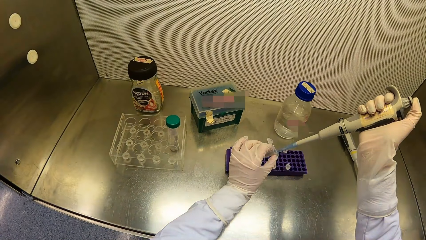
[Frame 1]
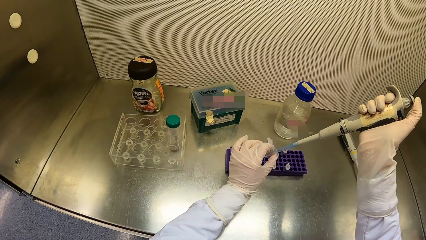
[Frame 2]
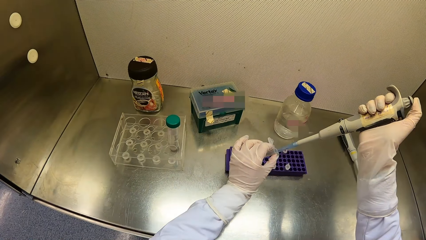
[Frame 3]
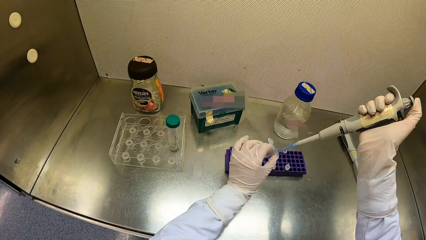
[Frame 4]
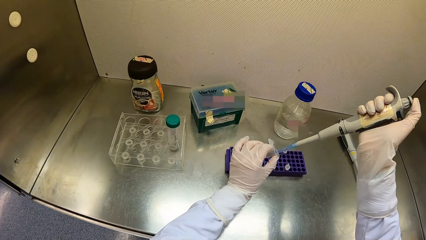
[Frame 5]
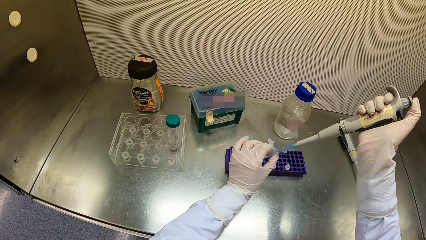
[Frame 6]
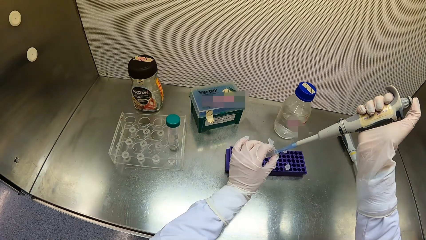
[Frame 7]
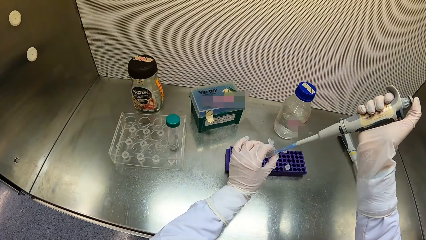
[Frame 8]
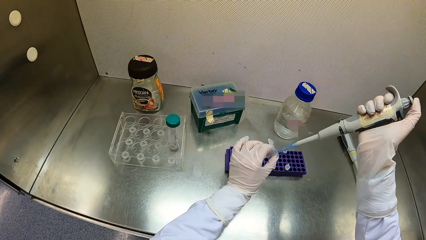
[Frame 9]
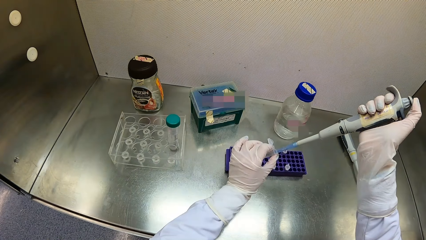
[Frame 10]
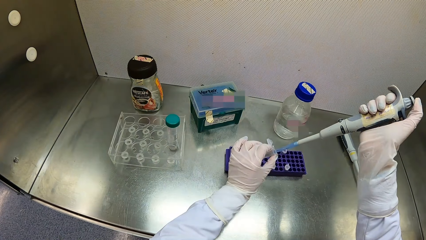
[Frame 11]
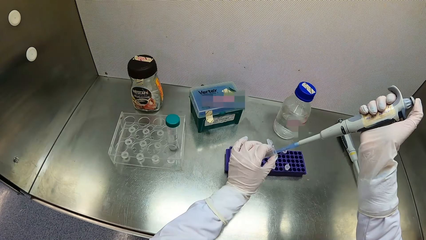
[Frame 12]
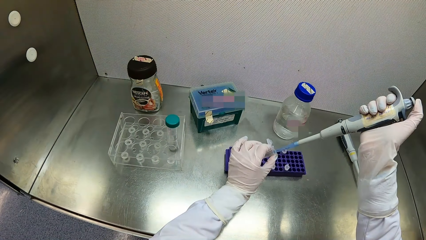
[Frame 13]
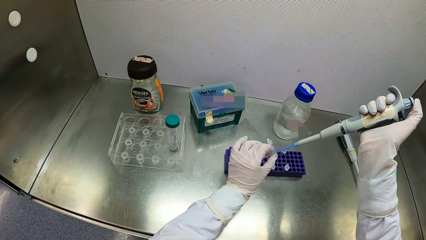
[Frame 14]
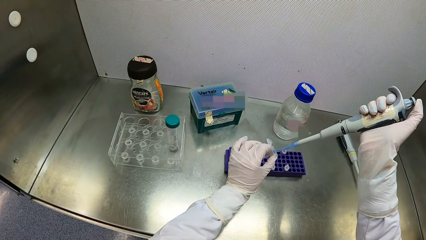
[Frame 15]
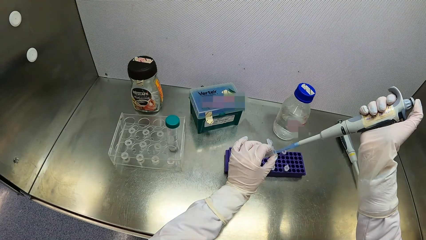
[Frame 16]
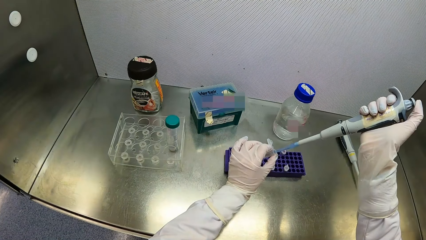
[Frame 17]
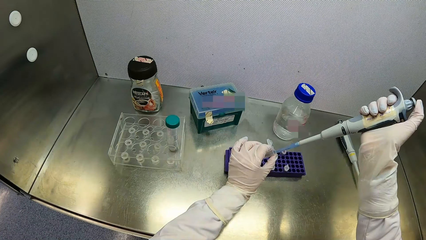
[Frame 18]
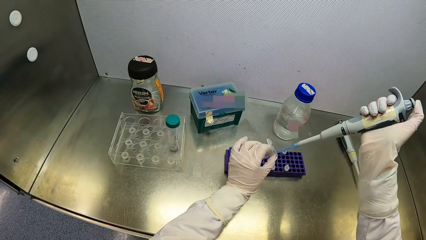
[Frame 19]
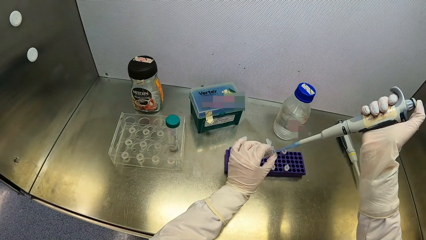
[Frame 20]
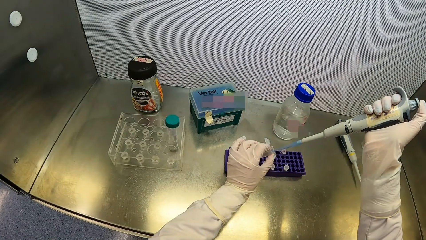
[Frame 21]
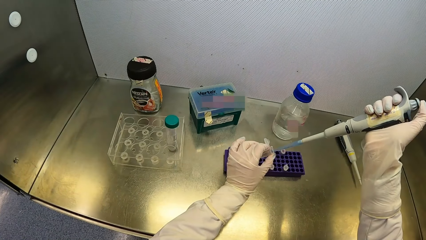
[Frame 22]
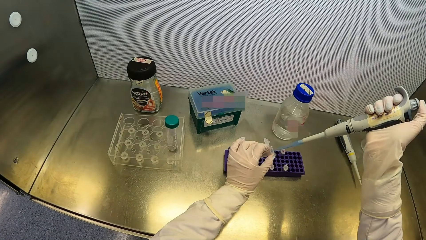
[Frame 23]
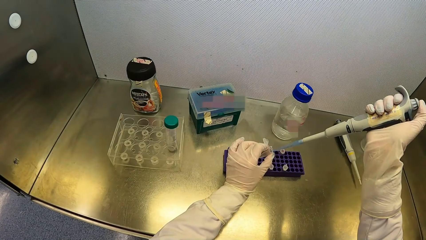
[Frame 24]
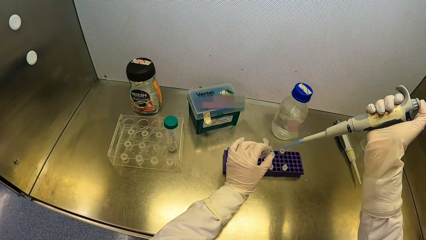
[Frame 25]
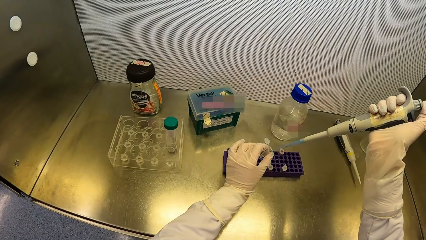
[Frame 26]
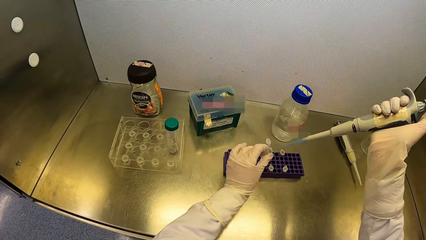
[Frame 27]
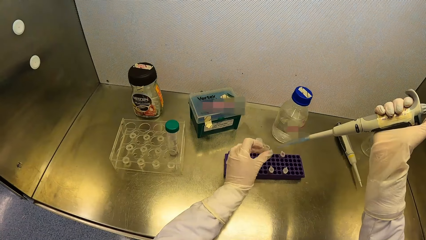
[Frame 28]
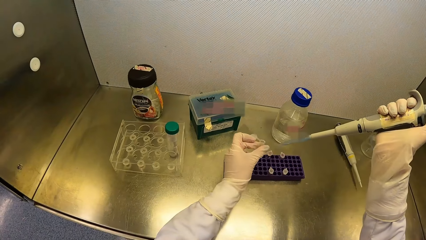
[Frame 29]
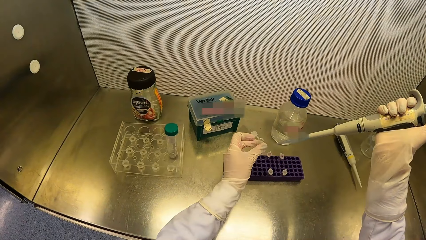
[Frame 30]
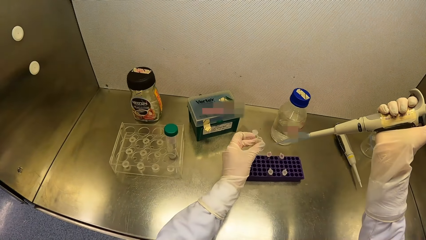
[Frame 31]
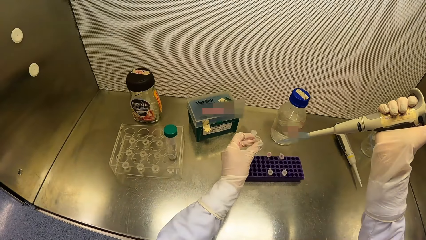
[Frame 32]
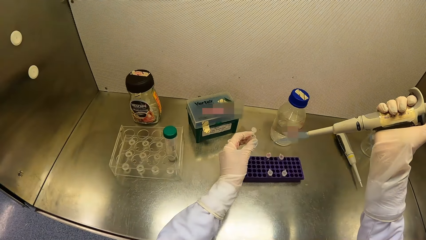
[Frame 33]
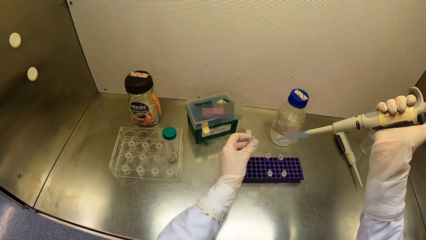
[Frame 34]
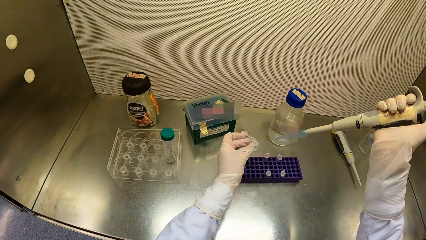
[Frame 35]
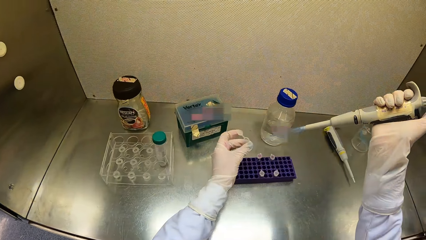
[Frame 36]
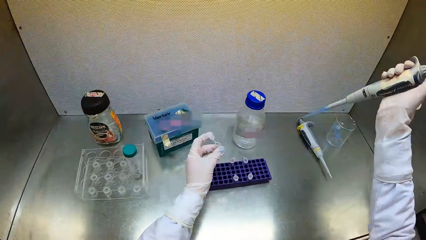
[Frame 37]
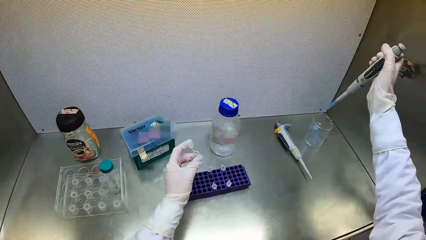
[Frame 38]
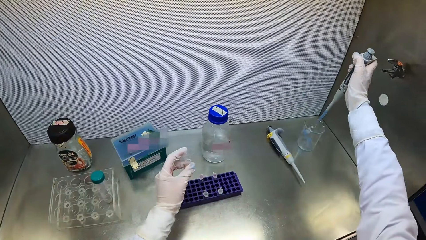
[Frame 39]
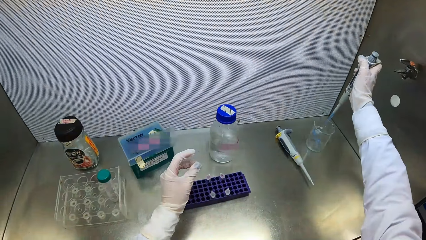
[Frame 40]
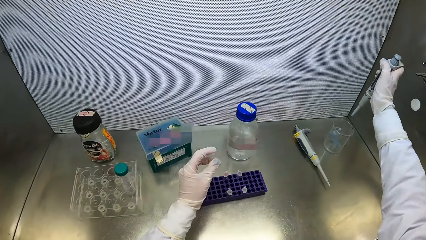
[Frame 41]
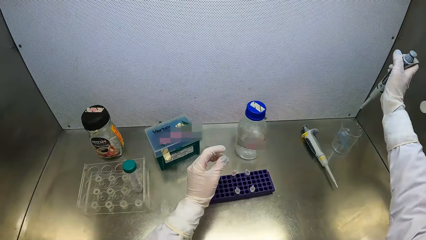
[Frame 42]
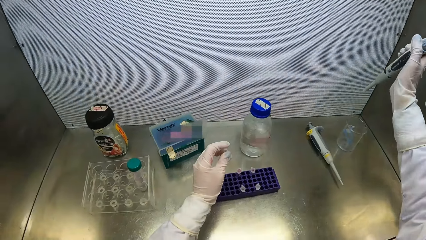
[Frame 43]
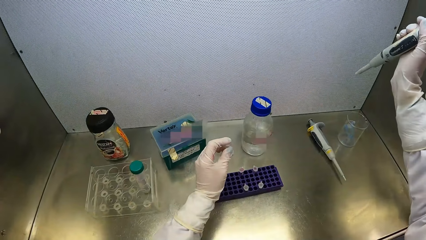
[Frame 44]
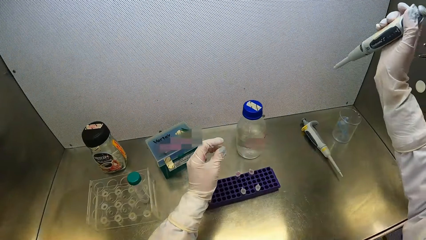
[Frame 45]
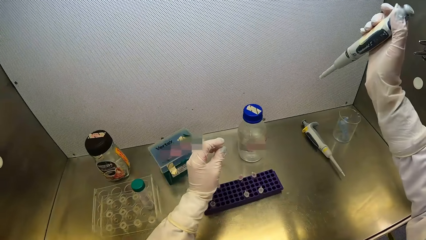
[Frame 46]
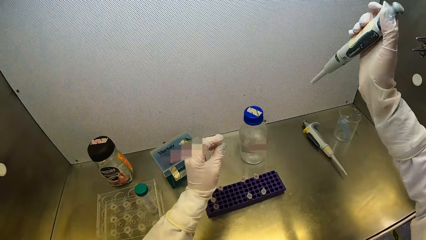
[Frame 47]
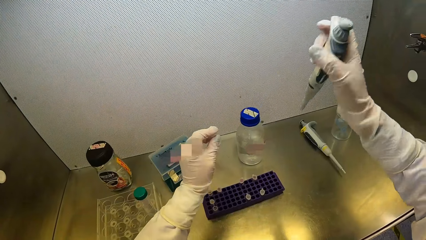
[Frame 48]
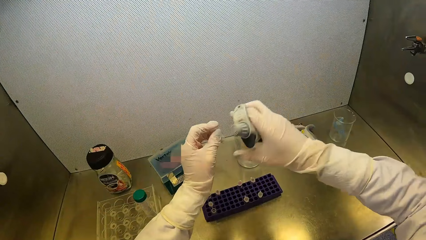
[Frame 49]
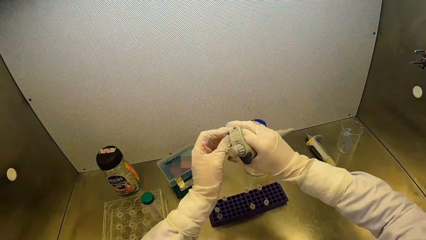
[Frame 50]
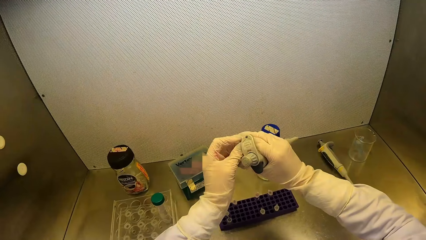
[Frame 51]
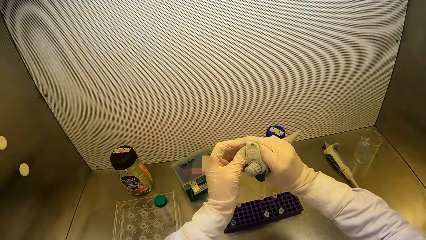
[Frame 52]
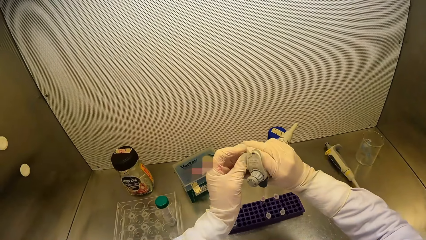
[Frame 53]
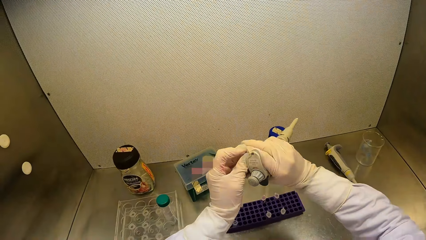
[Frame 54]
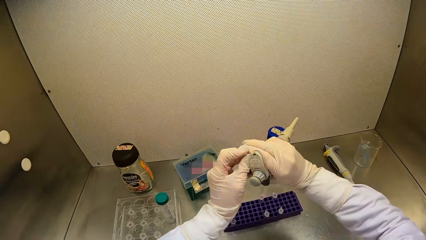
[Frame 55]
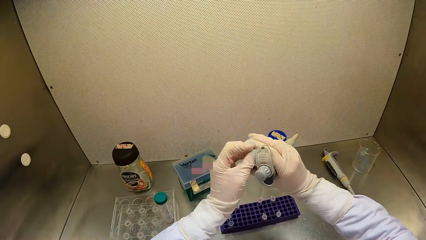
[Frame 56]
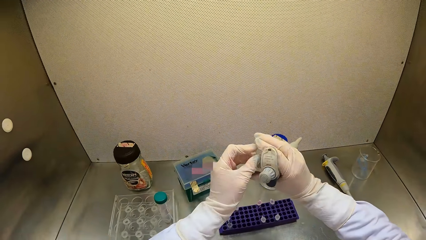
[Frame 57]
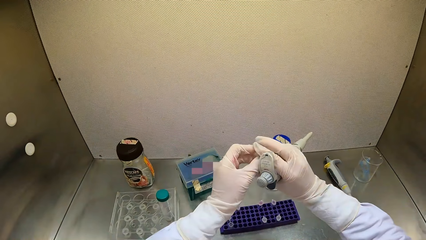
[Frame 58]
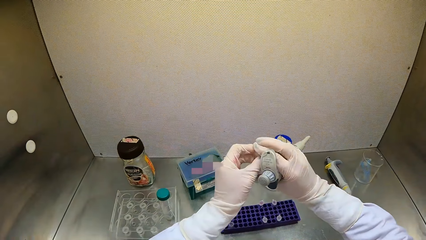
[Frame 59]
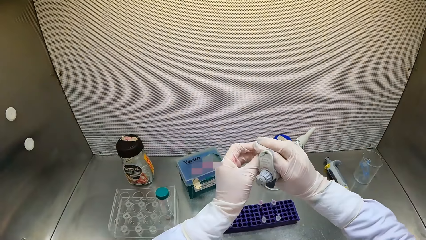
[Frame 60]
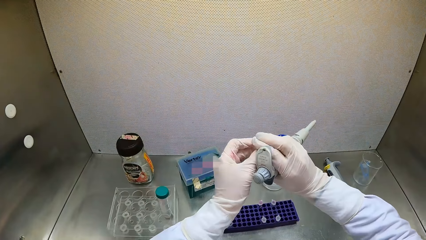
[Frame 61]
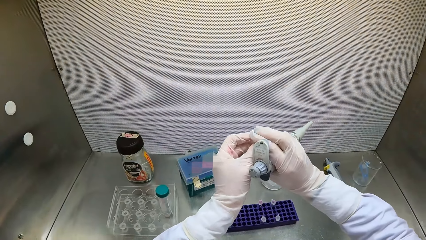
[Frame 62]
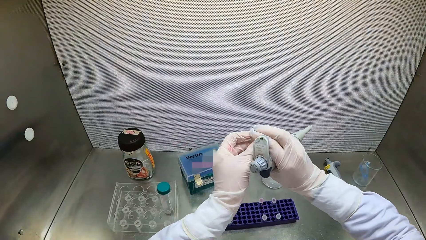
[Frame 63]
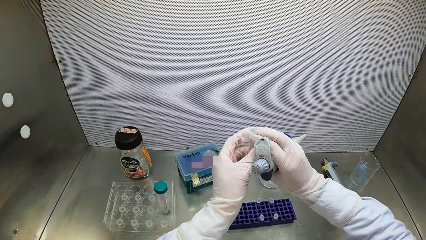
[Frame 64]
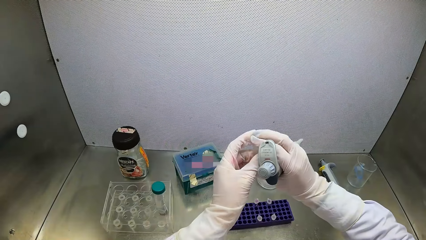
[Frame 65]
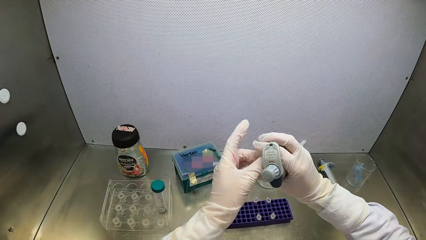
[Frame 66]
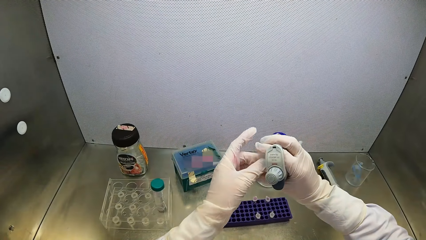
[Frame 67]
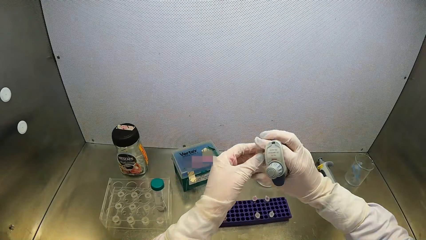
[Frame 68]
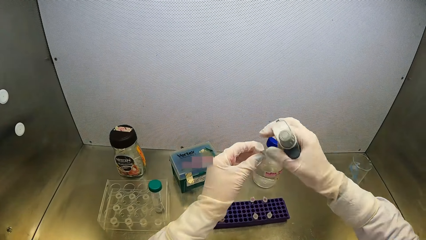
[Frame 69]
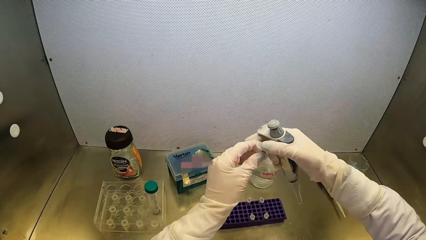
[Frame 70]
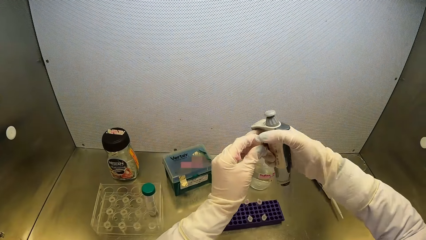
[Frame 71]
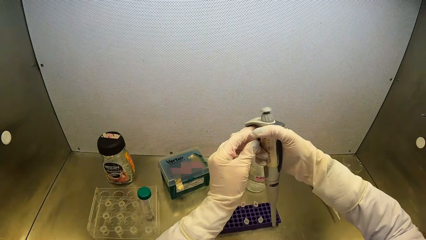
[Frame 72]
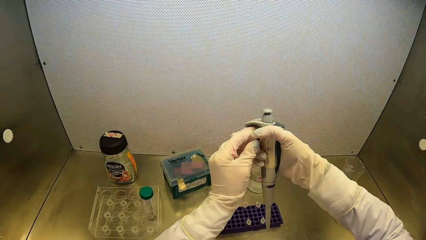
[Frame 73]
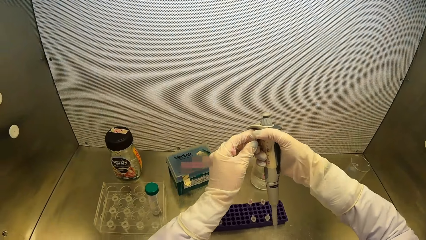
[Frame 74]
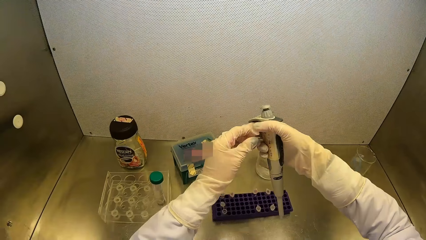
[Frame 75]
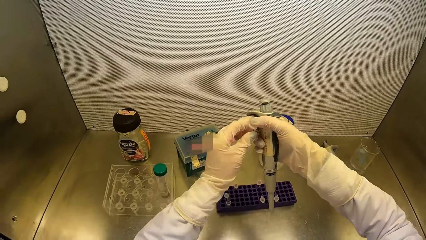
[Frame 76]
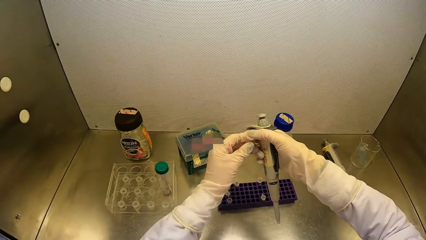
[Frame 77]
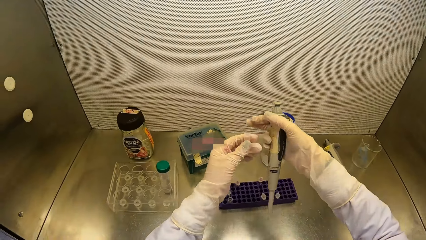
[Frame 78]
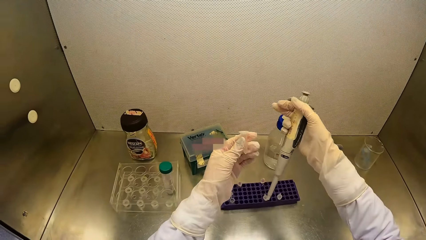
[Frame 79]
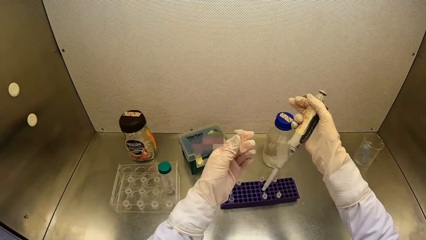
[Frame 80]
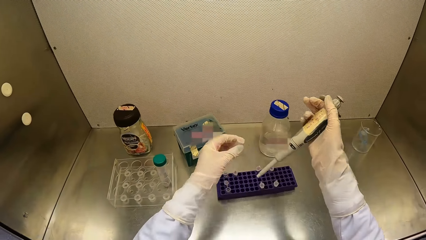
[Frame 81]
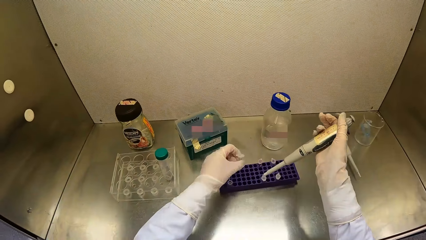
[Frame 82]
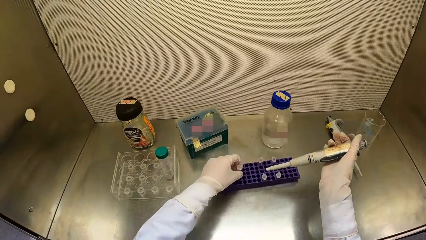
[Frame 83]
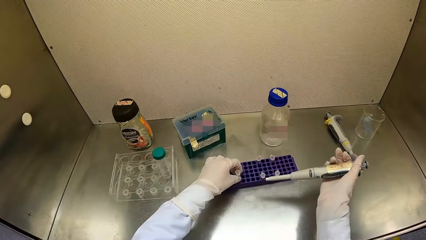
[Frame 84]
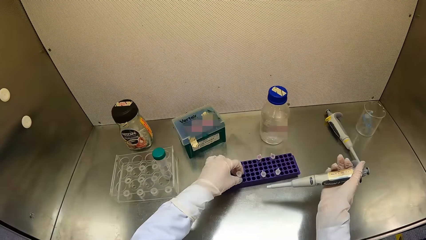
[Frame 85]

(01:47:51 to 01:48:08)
The camera wearer injects the polypropylene chemical in the micropipette in her right hand in the container on the table top of the fume cupboard. She closes the tube or vial. She presses the vial with both hands. She puts the tube on the rack.
